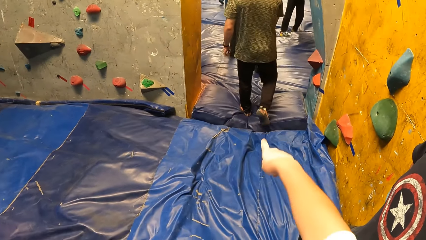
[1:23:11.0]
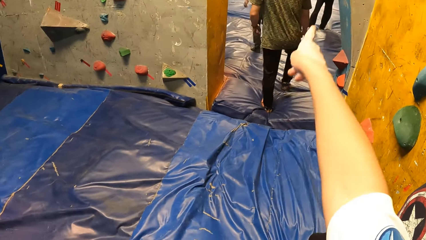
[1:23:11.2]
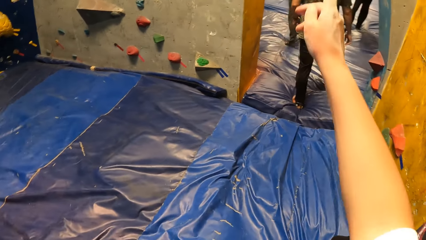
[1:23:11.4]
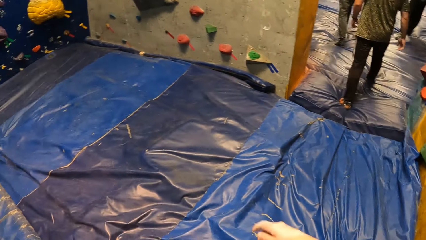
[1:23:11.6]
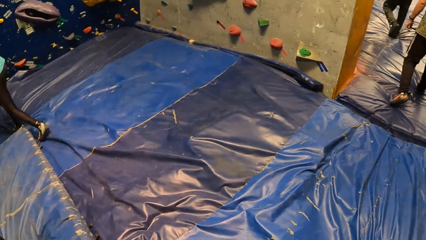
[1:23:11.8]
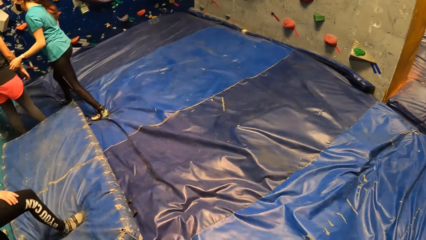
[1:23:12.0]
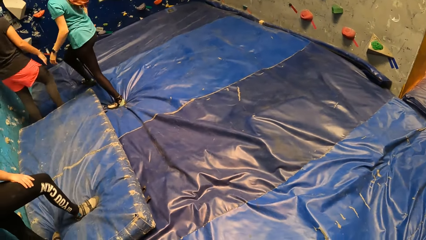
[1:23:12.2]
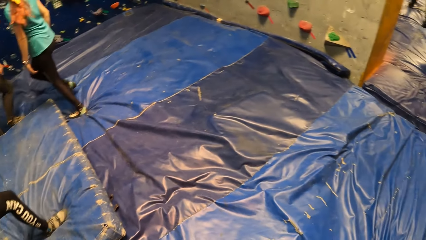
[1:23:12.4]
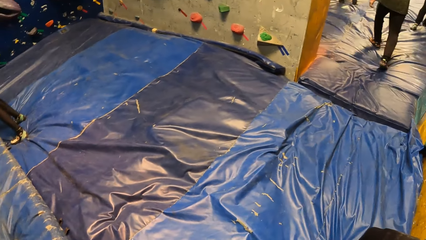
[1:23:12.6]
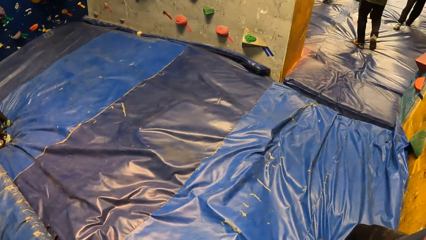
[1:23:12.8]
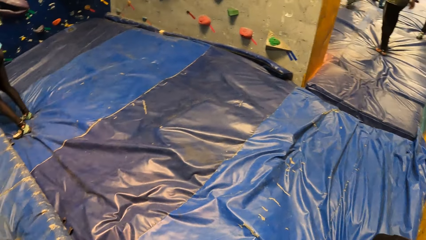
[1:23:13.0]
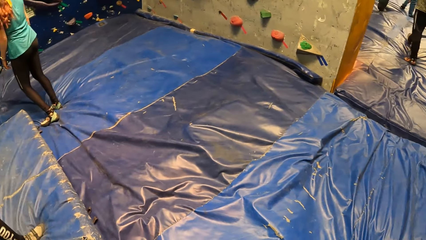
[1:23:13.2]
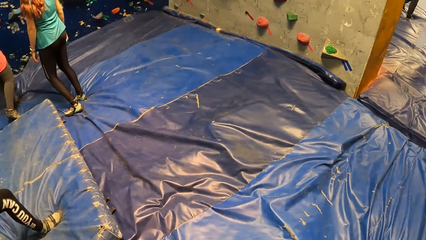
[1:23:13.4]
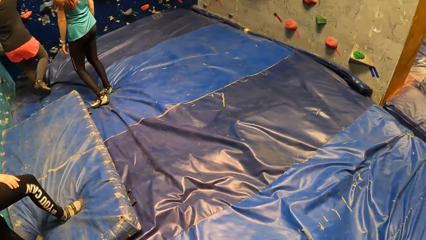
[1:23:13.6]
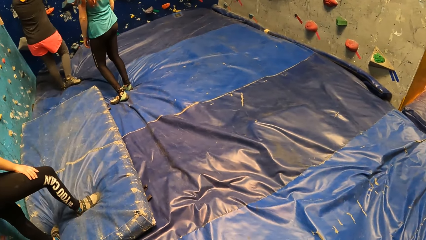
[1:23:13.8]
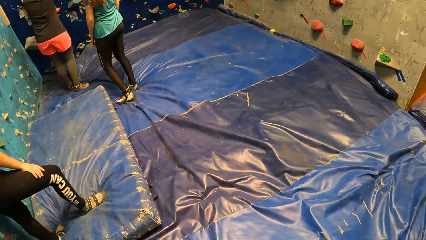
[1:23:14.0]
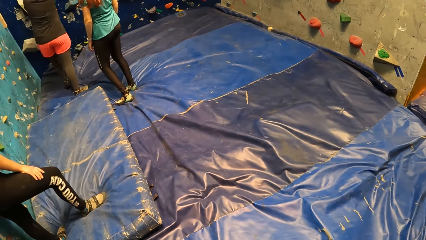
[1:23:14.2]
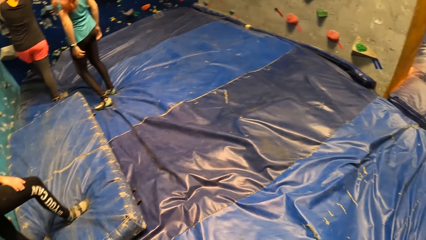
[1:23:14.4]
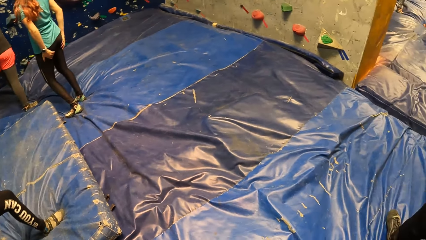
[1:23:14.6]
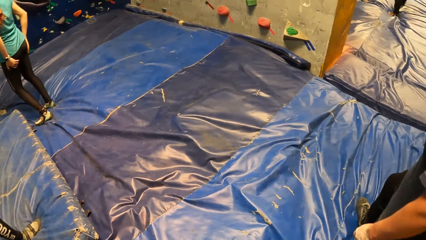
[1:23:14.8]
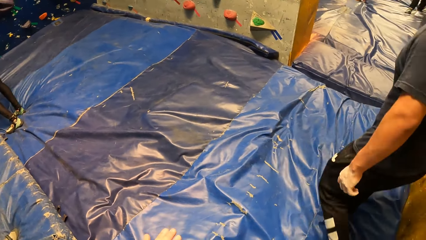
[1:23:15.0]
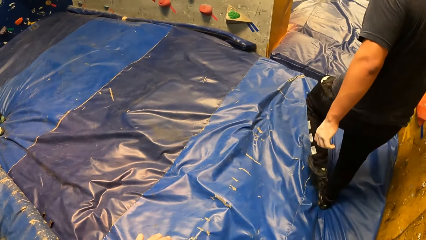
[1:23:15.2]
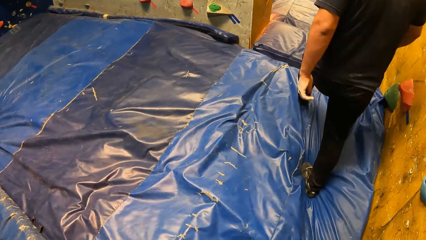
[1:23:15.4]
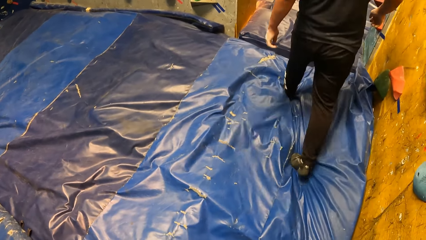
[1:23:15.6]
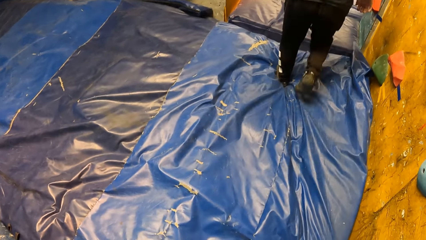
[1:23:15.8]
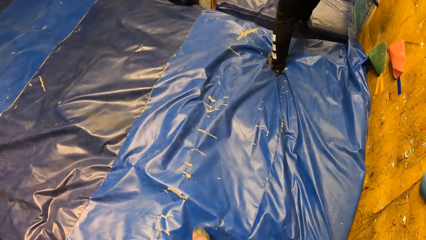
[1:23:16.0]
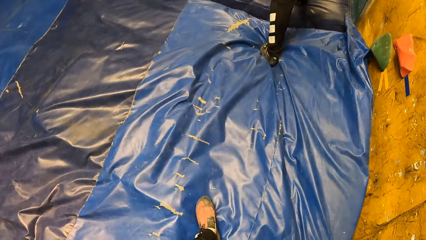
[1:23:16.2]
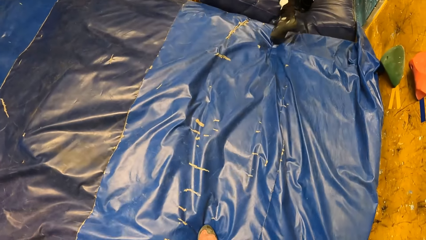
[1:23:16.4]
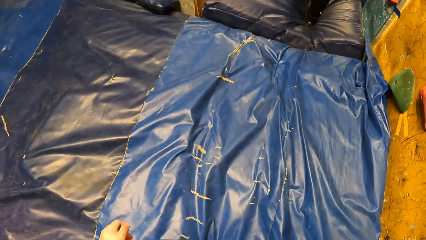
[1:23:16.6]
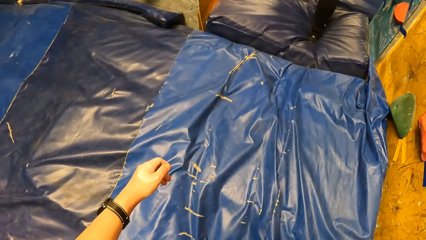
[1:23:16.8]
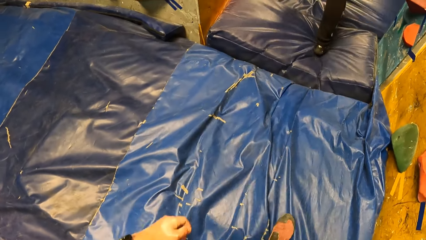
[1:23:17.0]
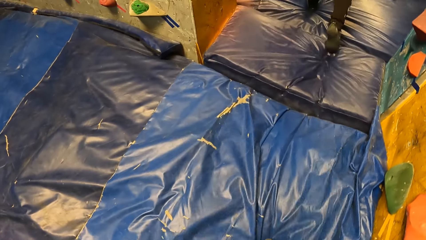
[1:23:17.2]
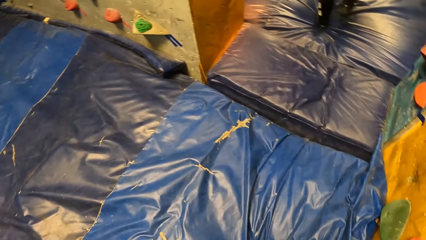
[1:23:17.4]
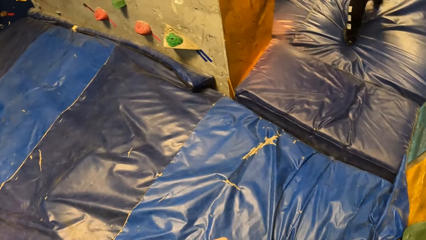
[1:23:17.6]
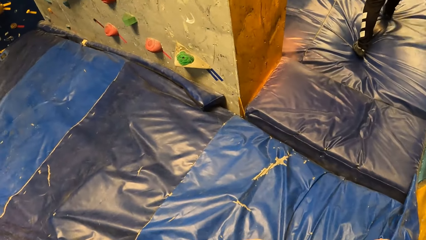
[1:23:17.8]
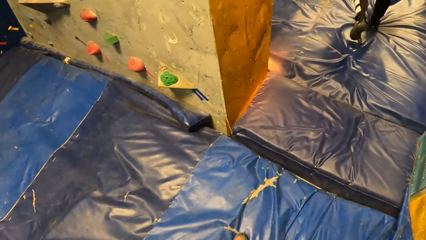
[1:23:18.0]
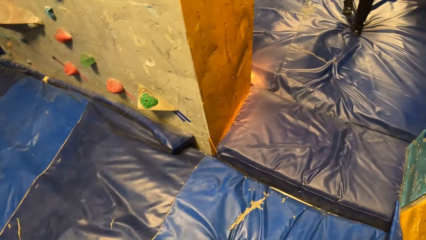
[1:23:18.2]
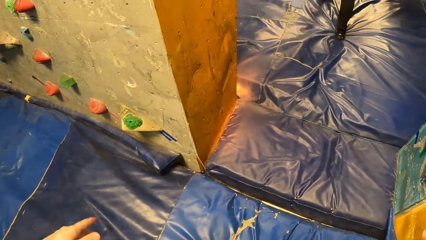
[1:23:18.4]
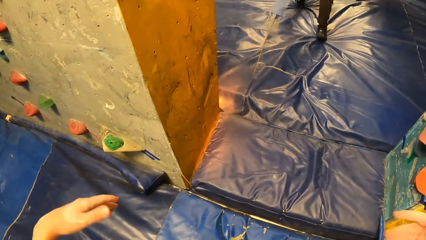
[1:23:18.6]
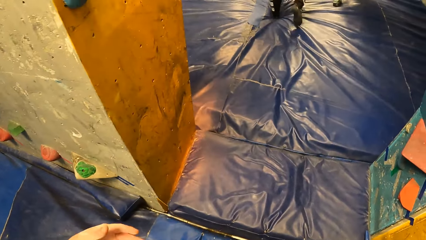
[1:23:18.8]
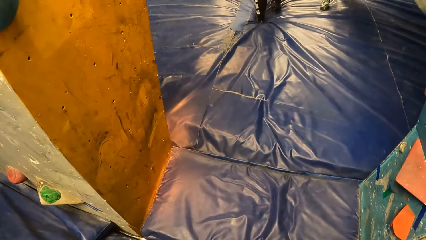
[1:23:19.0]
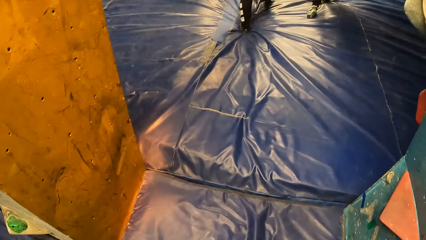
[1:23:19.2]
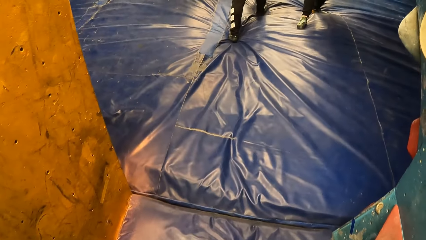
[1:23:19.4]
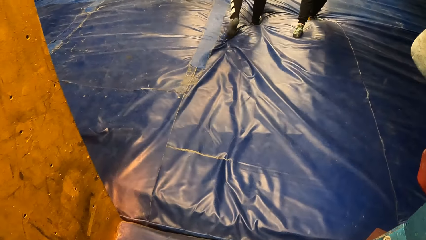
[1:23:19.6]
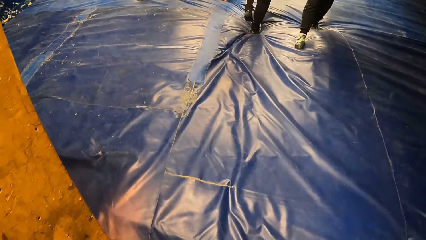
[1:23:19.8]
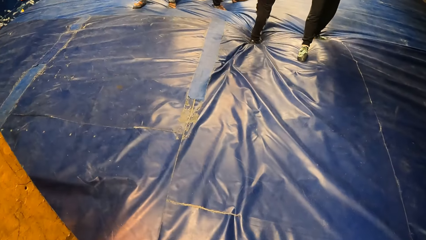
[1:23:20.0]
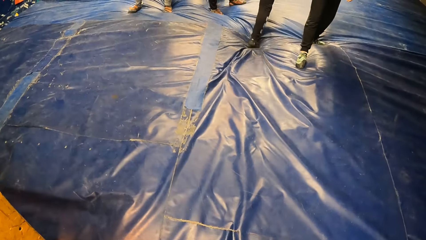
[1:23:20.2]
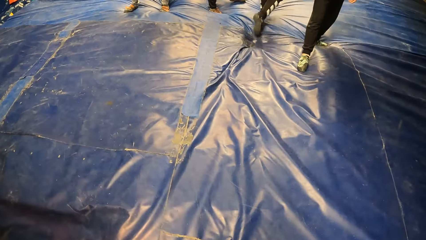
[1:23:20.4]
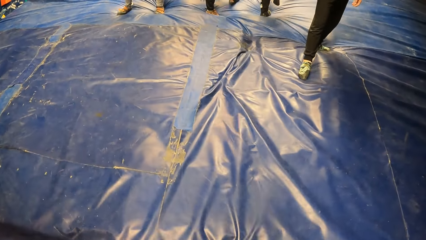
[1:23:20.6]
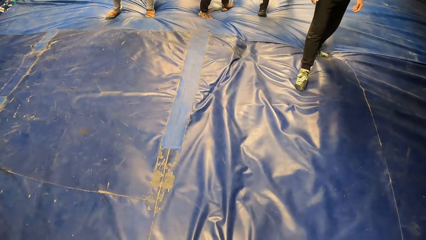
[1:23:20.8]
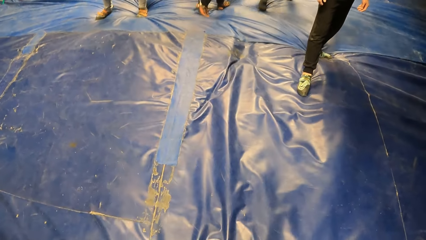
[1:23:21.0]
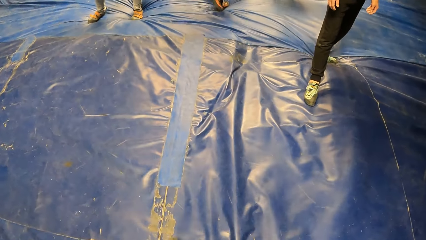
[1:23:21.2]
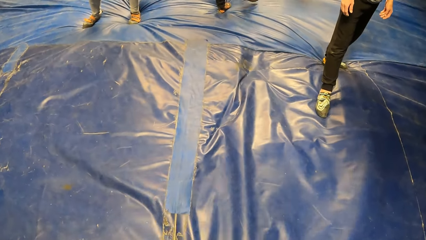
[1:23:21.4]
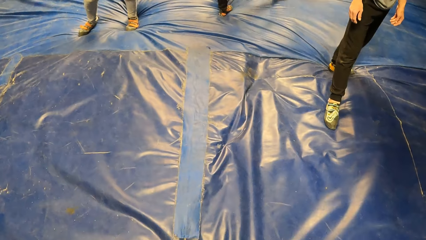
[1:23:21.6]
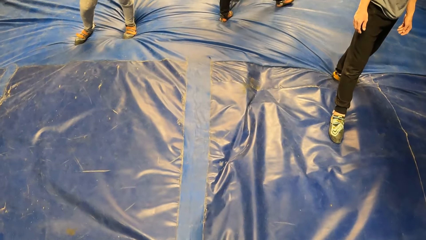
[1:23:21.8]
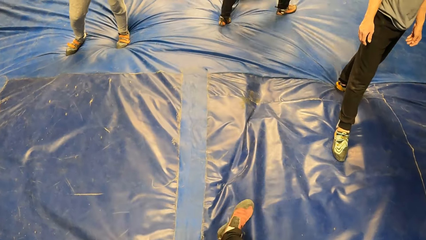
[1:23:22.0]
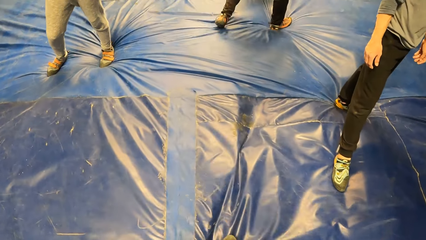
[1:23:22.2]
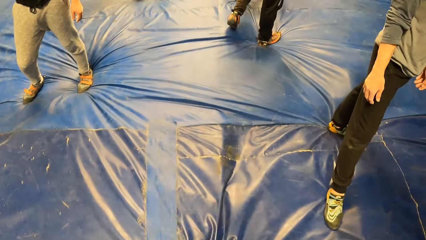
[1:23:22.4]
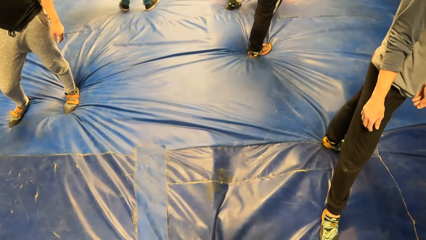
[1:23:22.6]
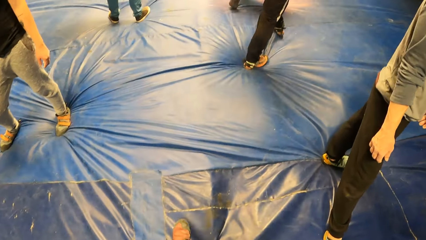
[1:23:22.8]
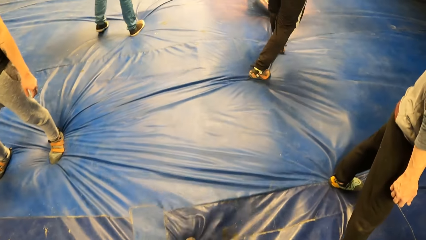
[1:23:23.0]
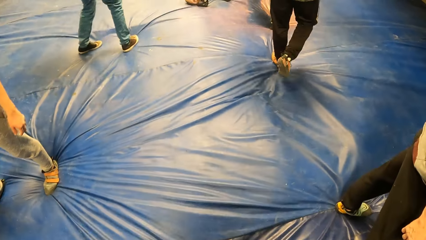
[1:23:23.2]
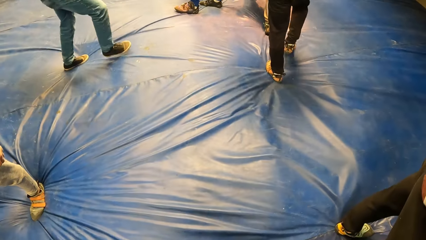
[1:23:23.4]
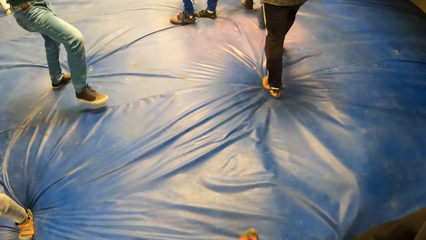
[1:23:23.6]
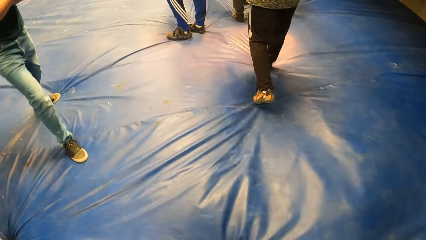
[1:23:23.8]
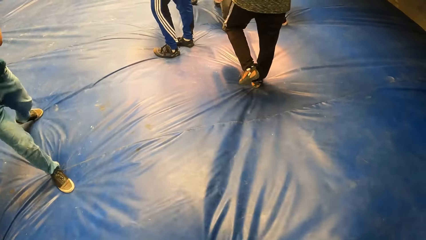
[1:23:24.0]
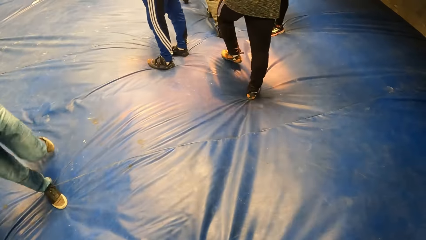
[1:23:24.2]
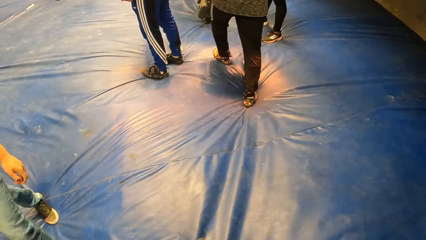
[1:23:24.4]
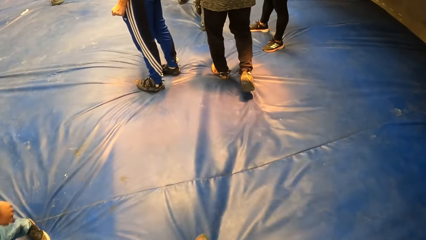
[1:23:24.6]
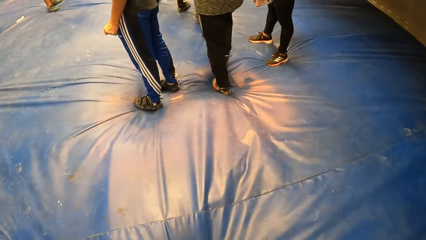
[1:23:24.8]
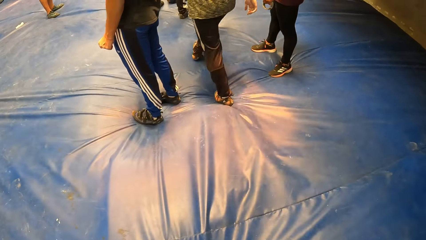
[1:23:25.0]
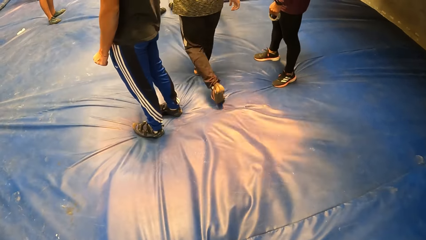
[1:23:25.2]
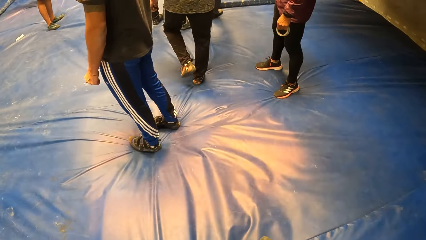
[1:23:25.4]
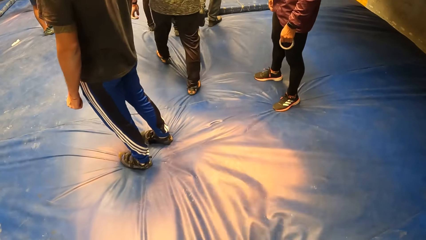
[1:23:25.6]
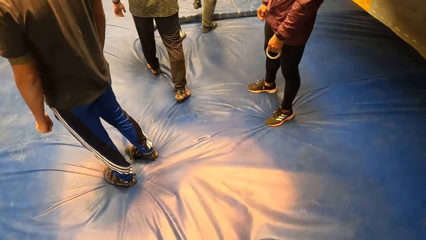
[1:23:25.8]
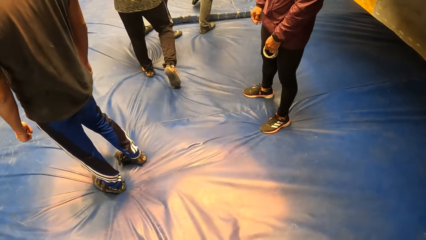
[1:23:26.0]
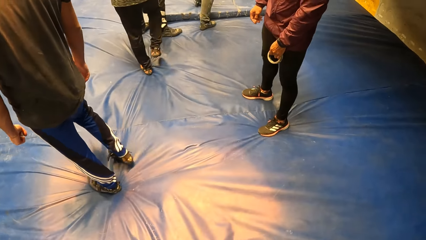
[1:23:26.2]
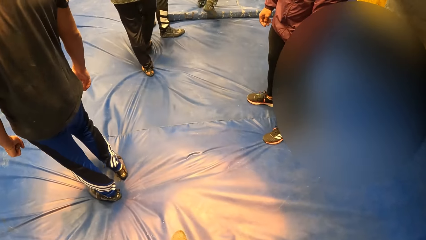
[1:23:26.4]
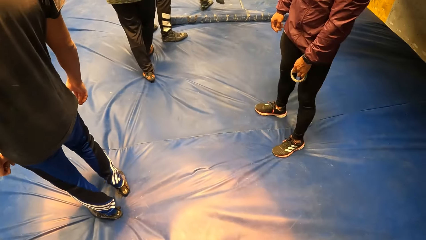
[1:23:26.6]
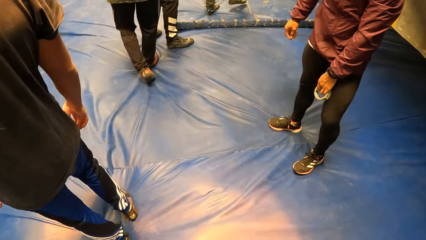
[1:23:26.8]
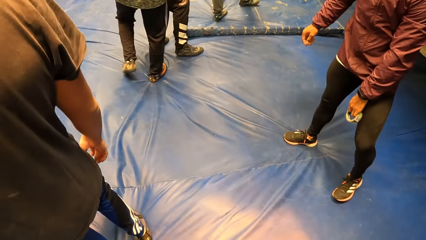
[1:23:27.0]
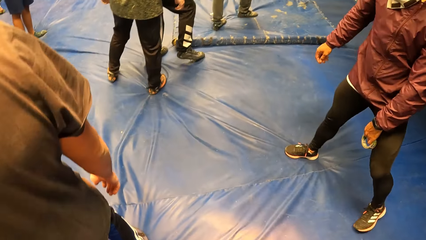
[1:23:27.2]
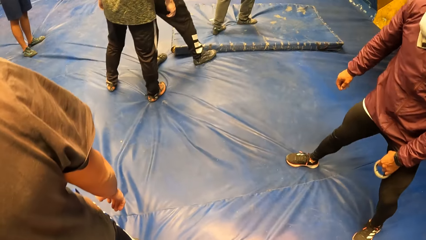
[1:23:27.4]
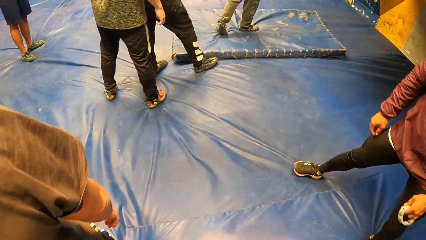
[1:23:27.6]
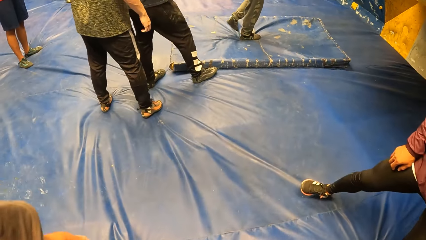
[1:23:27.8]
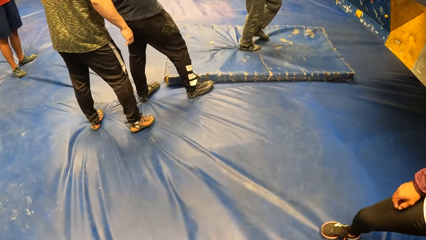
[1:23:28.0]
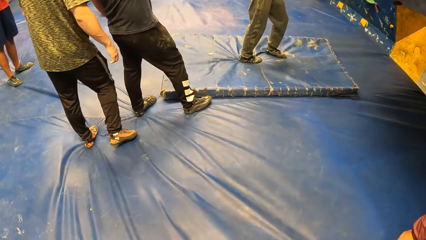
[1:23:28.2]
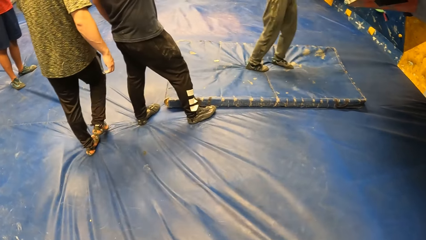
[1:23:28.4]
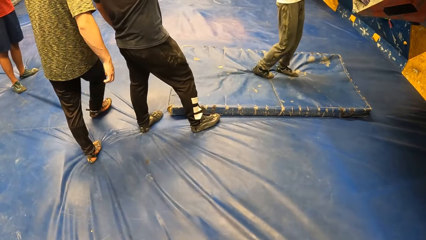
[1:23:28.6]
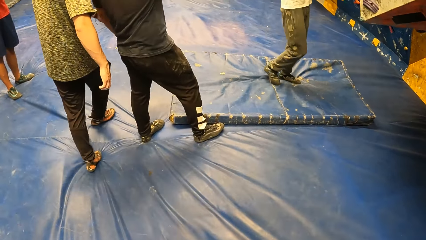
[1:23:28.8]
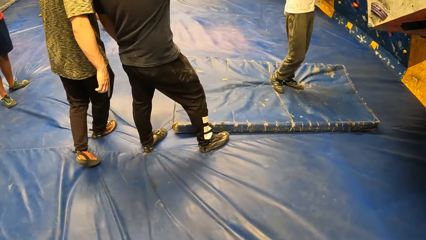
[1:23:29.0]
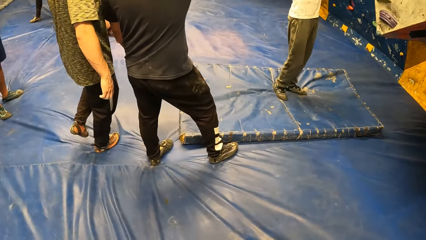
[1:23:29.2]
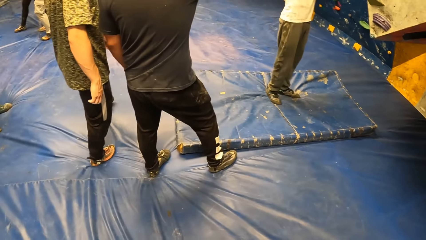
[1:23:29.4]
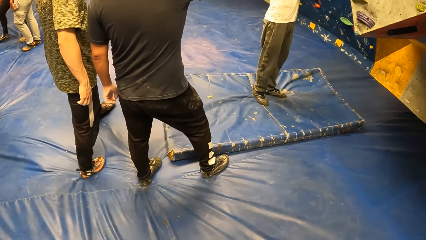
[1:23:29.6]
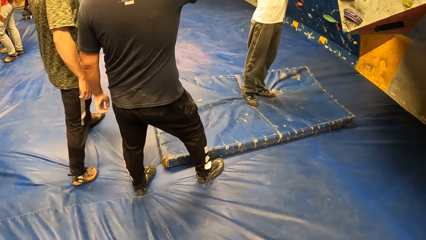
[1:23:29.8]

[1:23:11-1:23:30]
The camera wearer points with his right hand. He interacts with a man. He looks around. He walks around. He walks to another room.
